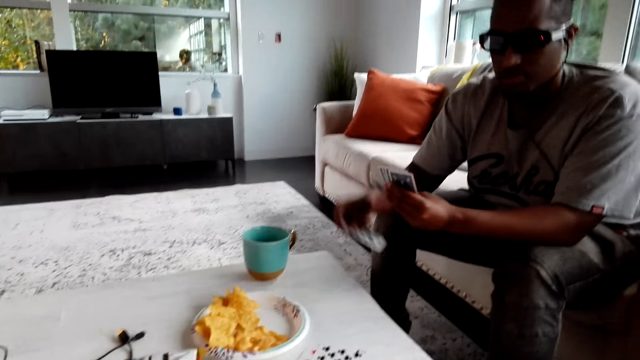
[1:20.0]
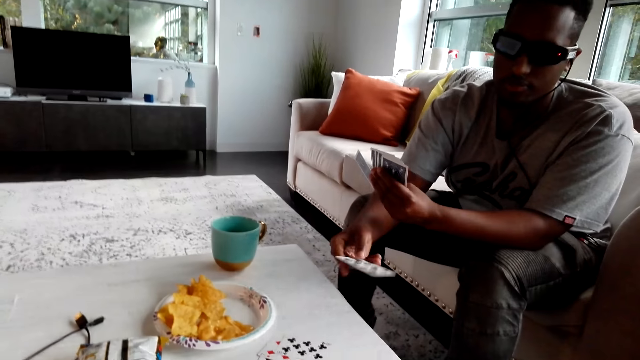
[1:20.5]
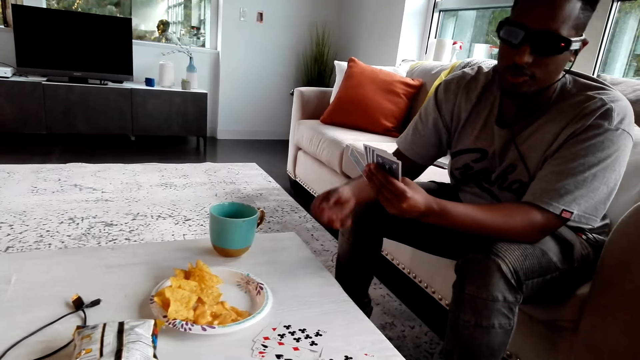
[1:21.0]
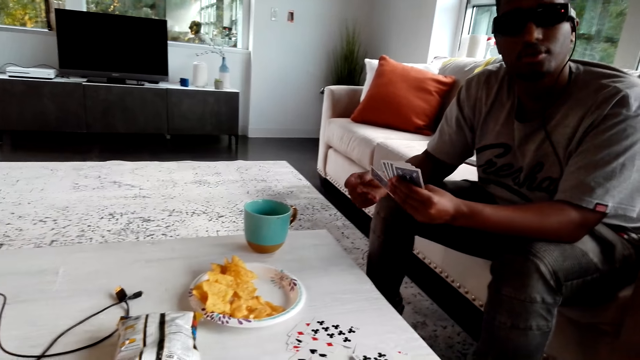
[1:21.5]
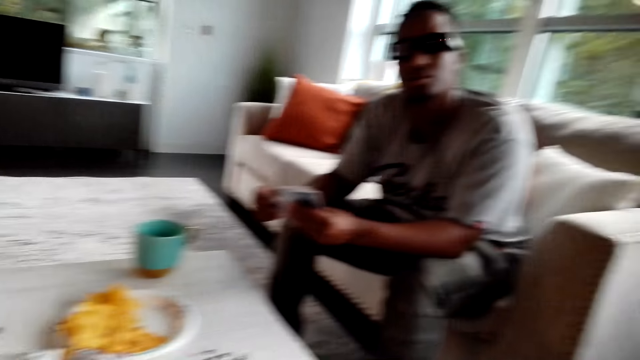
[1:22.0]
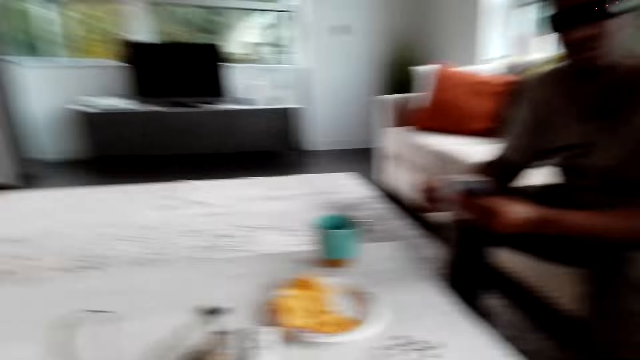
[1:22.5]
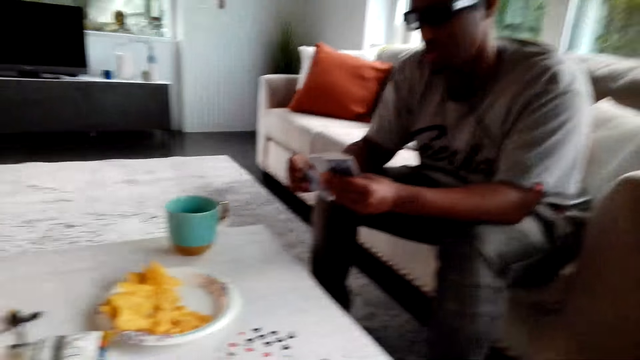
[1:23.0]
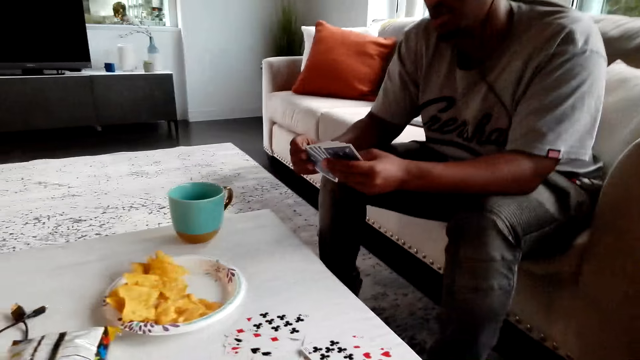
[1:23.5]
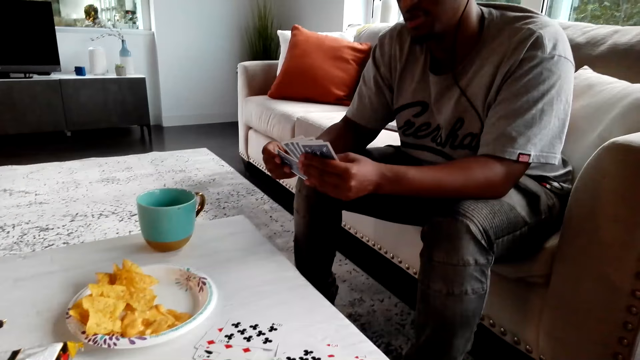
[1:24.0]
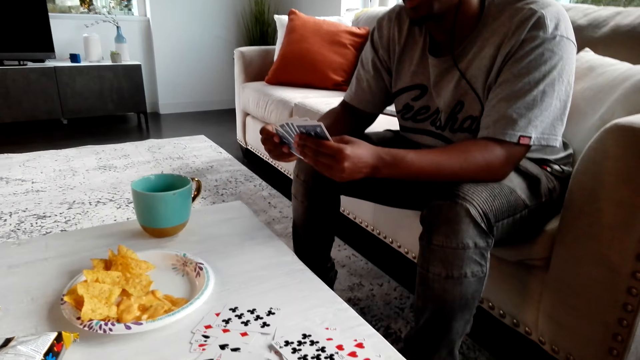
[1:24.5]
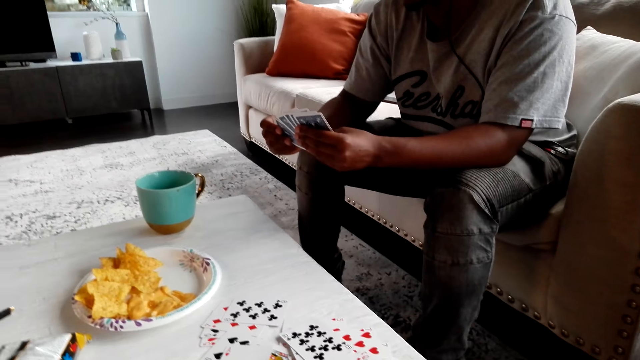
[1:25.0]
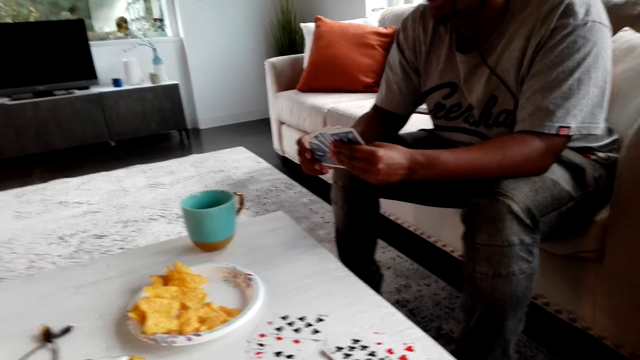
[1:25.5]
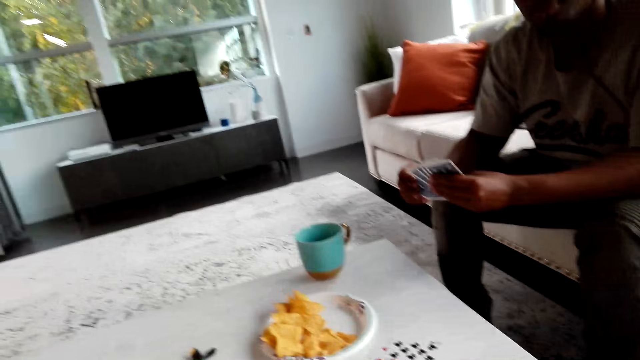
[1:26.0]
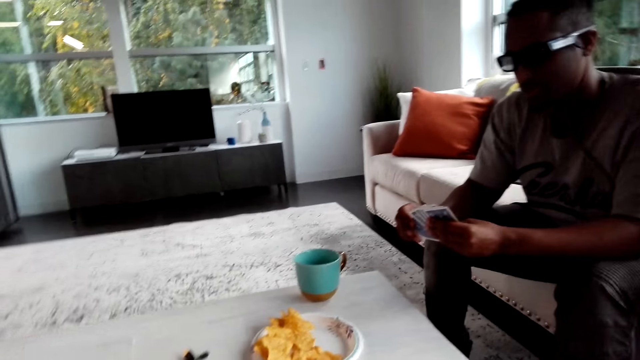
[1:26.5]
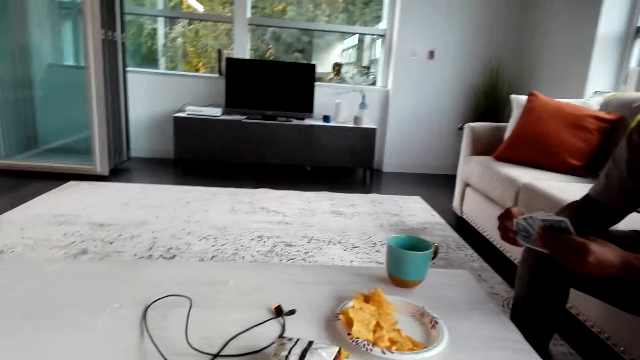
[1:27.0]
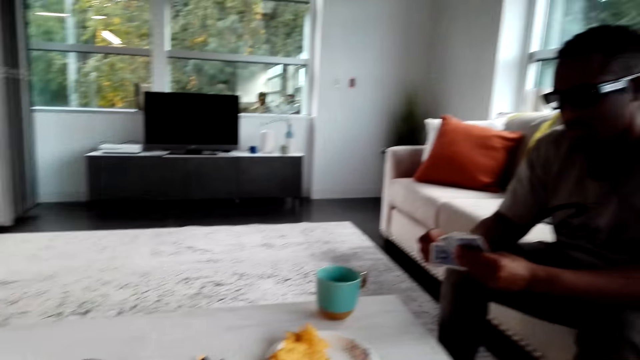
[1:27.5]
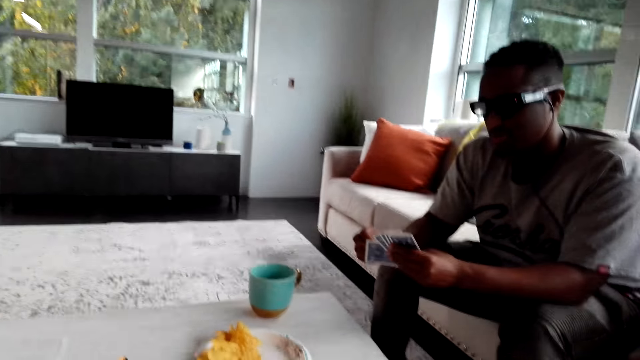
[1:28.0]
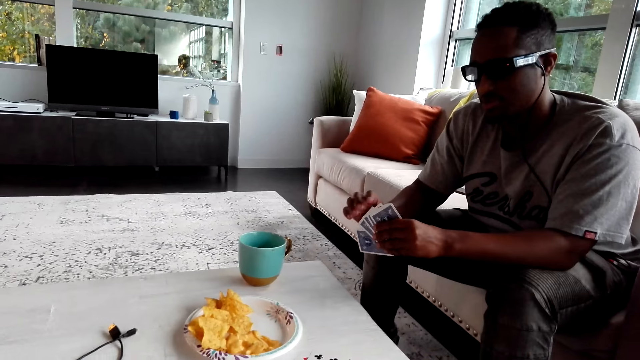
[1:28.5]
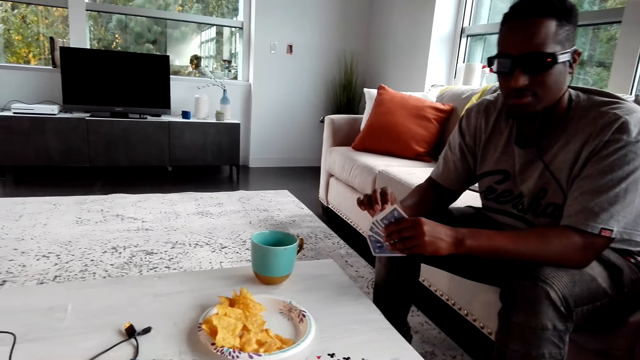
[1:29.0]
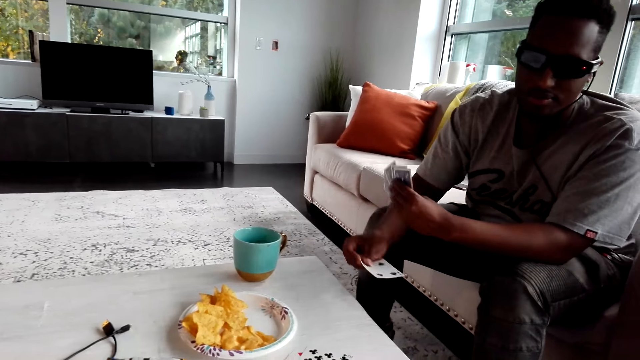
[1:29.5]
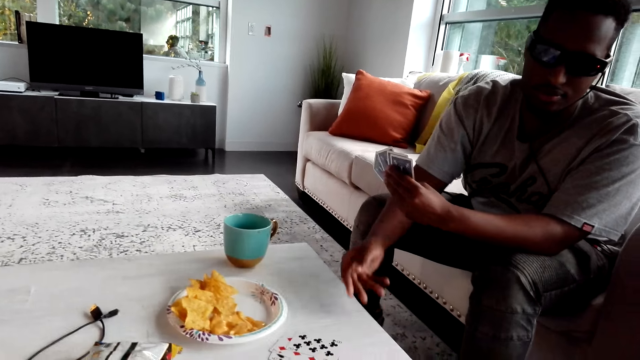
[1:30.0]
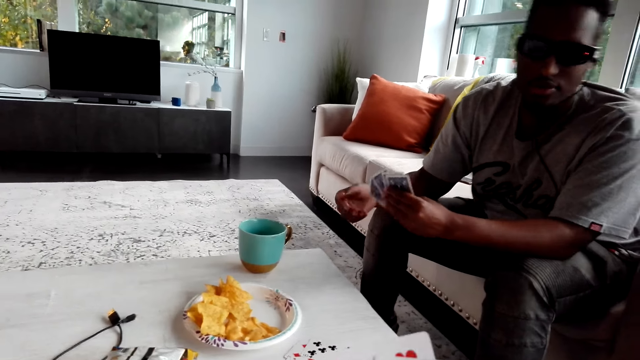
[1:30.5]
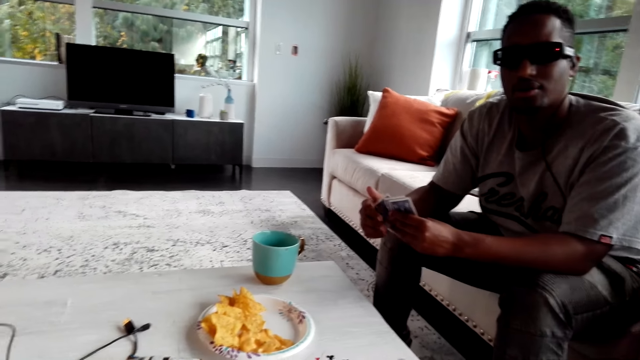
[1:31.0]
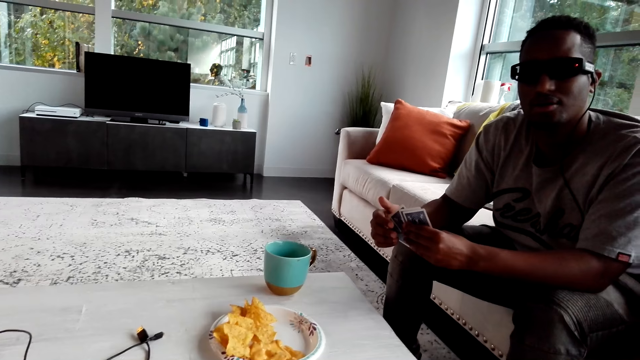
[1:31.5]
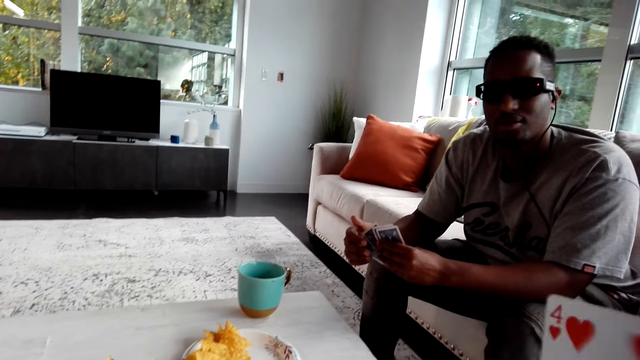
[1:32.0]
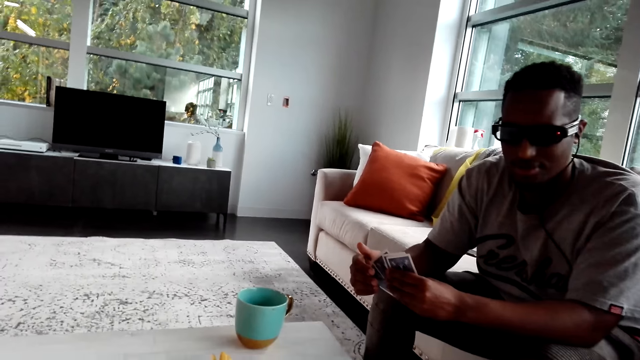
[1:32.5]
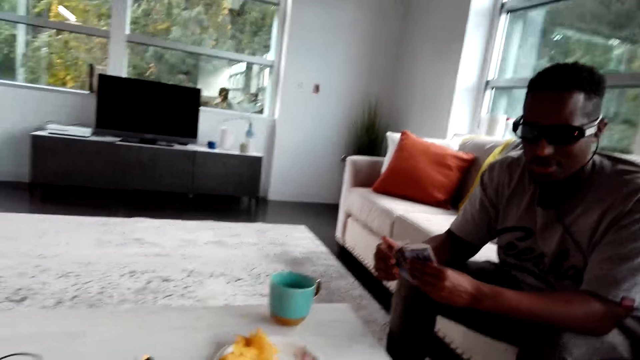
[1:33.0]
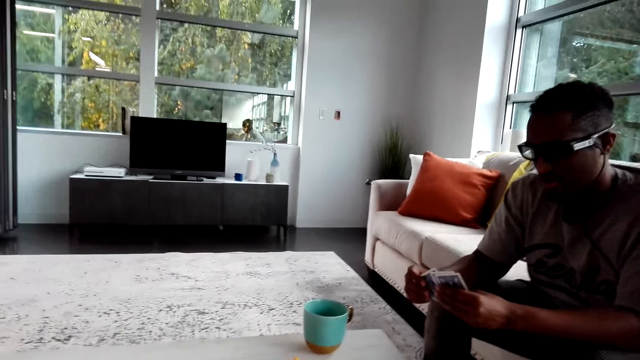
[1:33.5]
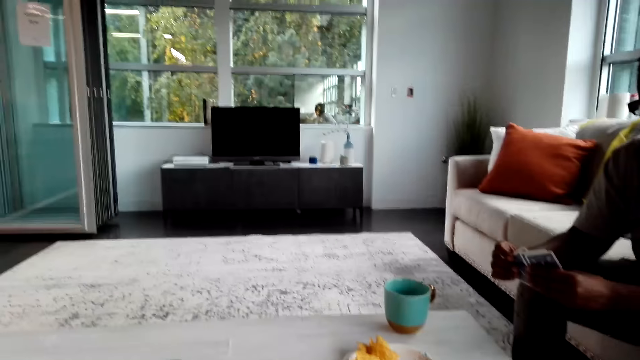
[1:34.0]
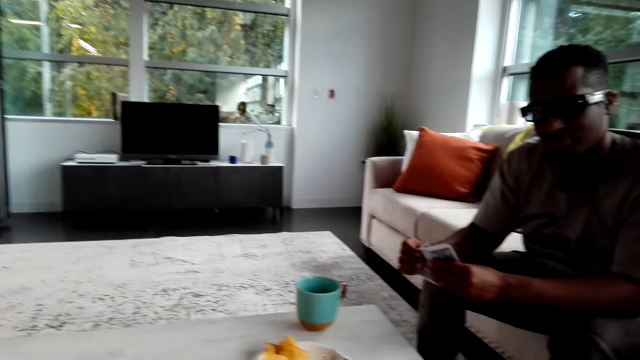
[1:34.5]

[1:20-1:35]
A man places a card on the table. The man holds cards. The man places a card on the table again. The camera wearer does something. The man holds cards.

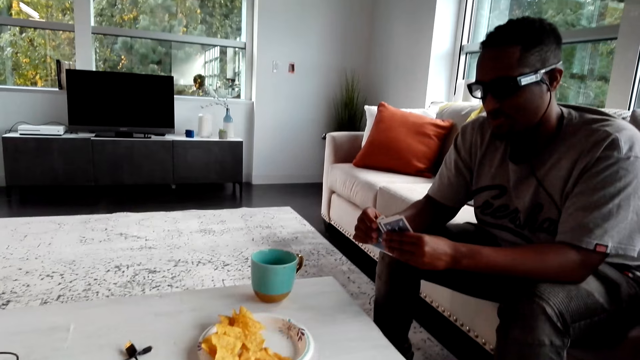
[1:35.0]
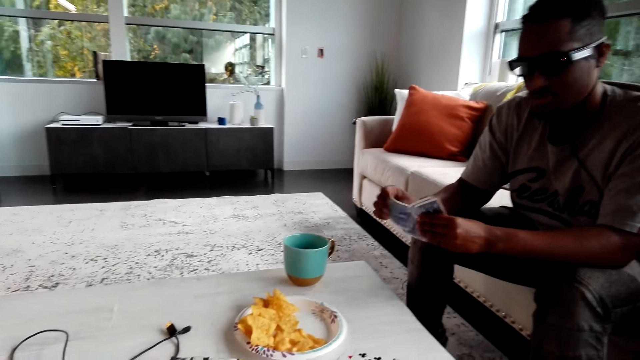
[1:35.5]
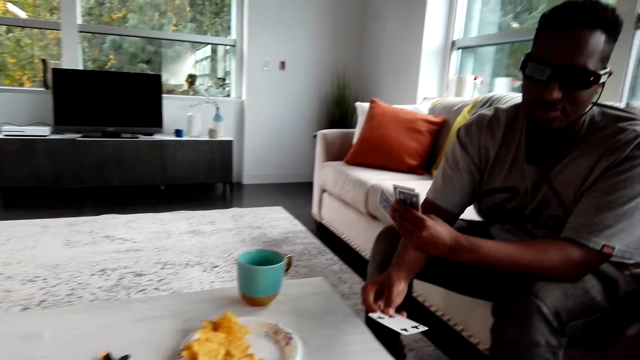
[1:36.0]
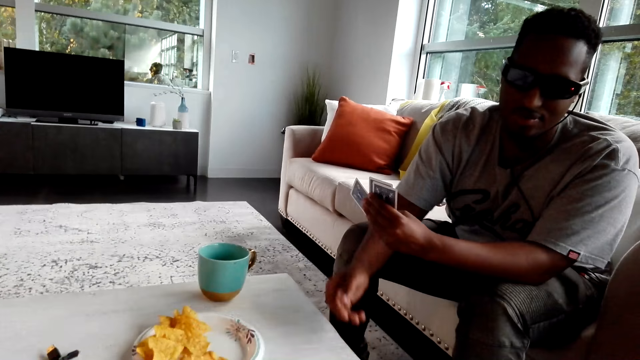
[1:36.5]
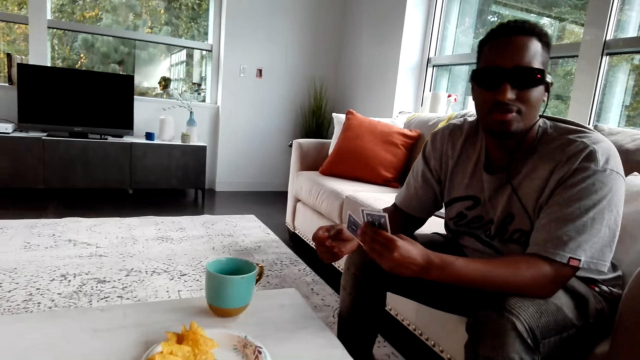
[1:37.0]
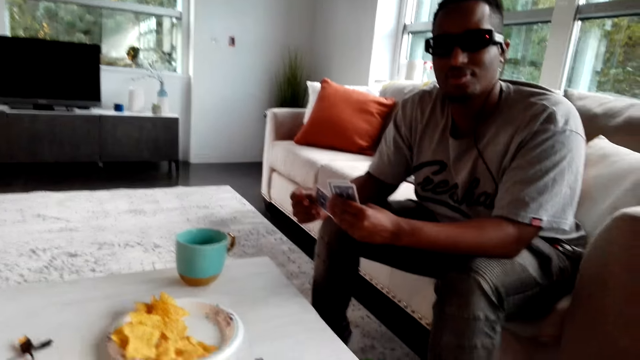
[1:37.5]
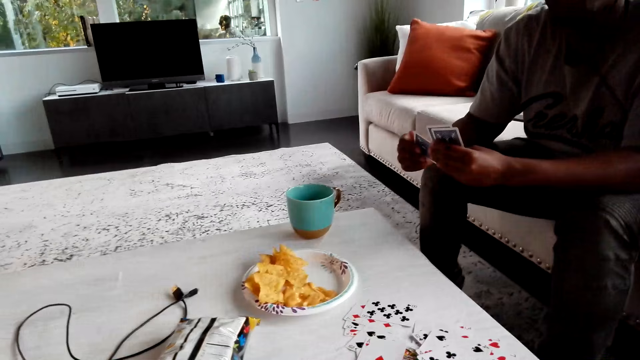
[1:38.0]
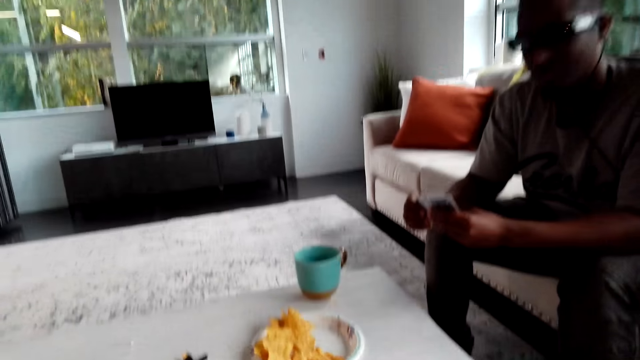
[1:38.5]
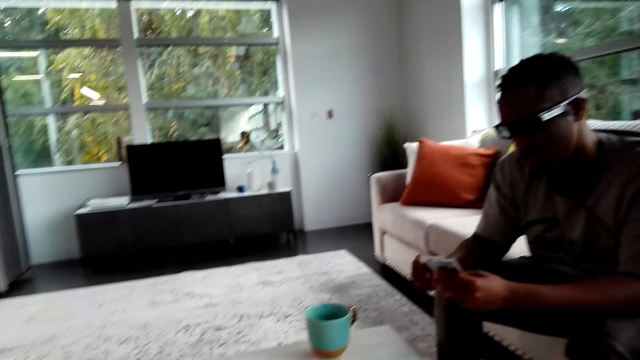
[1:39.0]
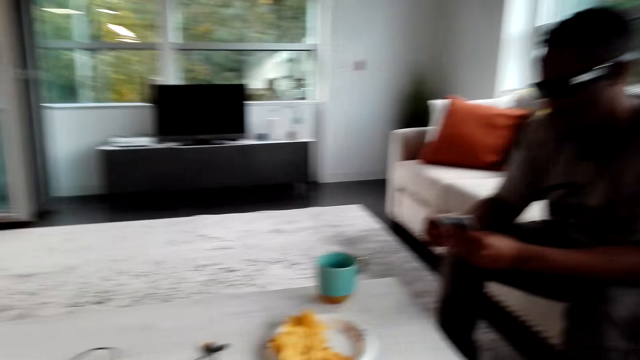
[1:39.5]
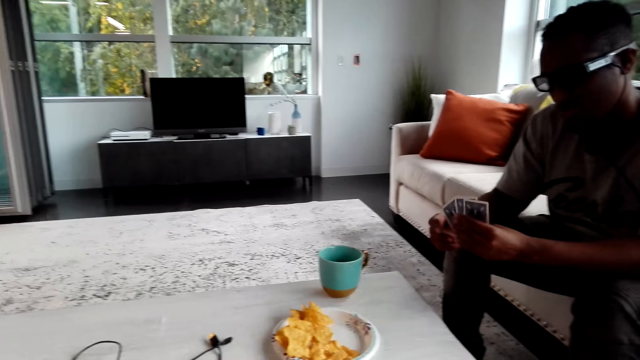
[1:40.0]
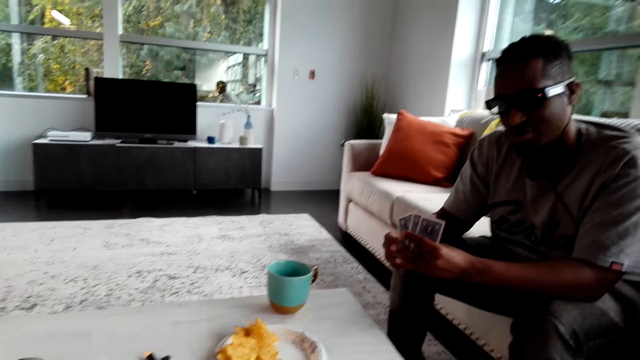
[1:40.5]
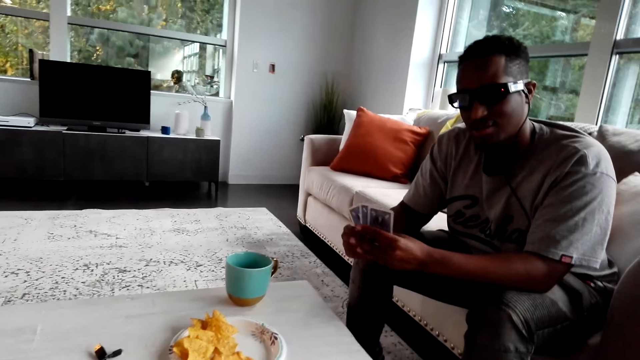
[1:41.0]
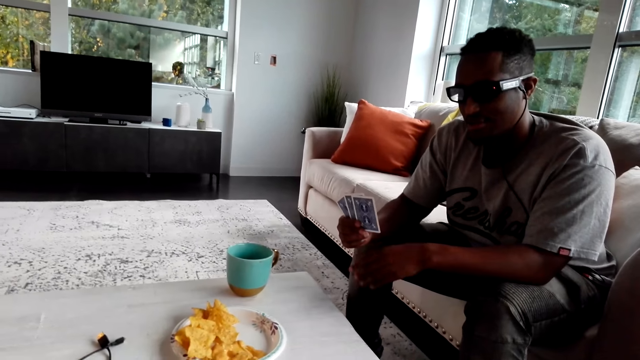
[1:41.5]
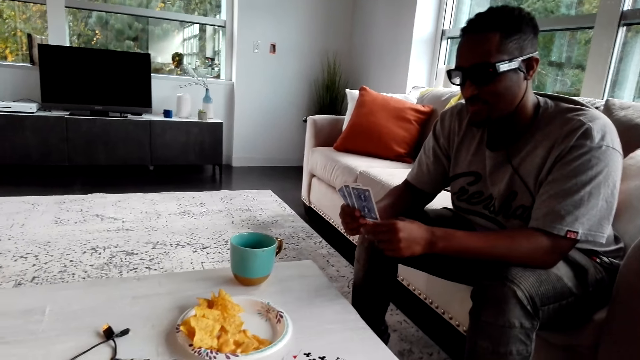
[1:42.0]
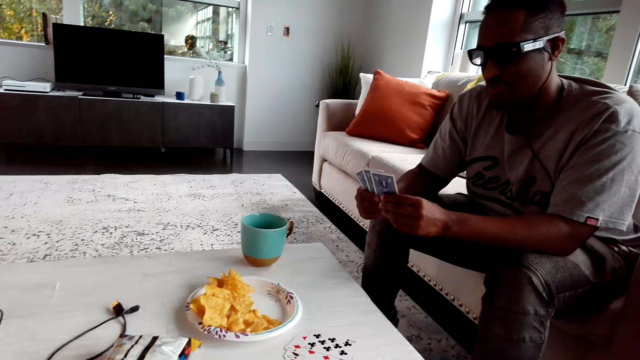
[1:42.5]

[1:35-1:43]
A man places a card on the table. The man holds cards.
